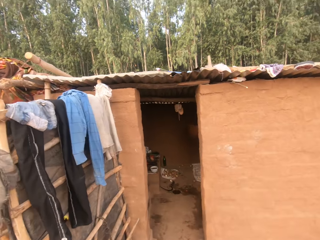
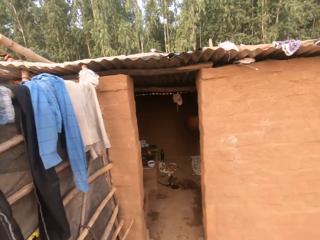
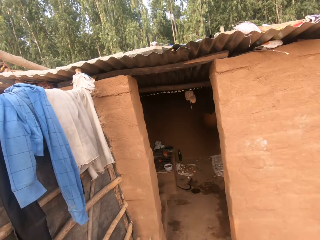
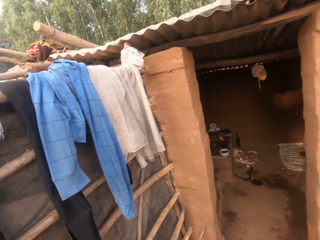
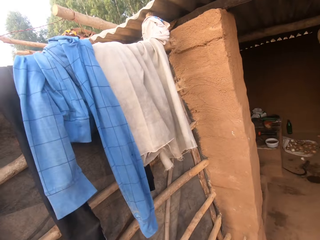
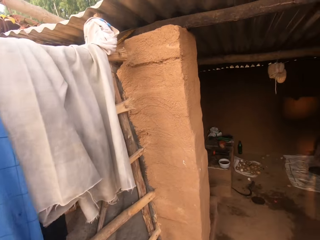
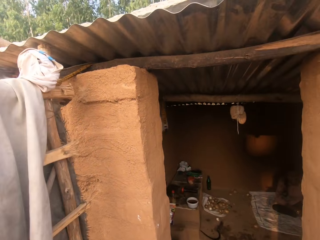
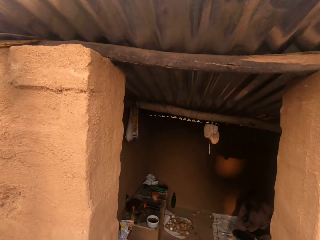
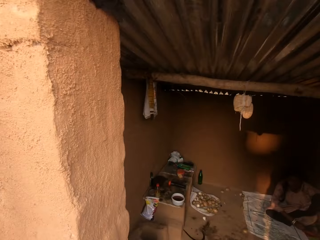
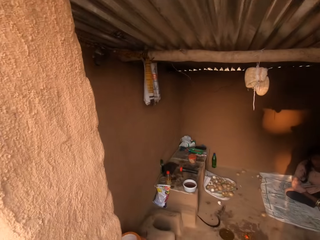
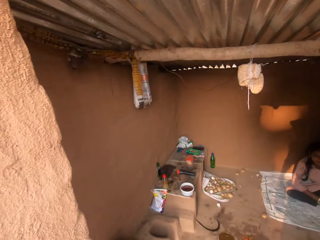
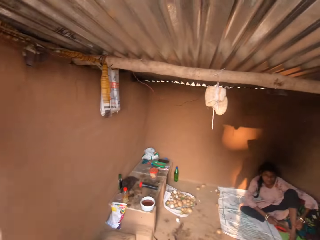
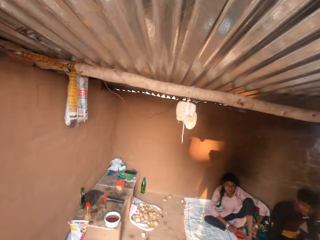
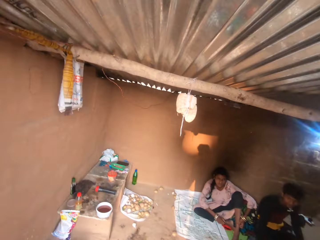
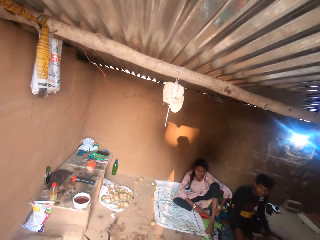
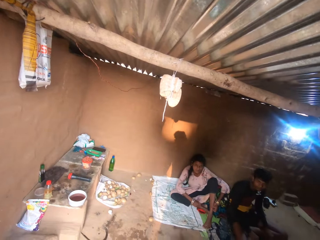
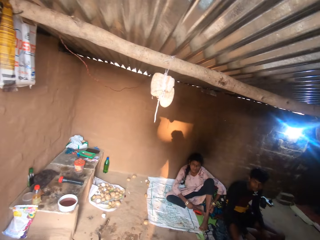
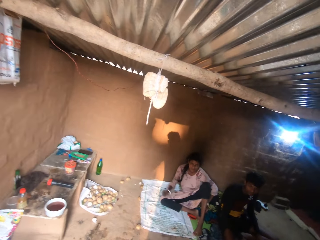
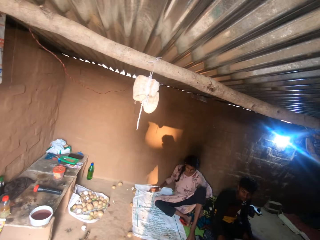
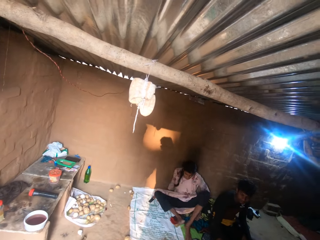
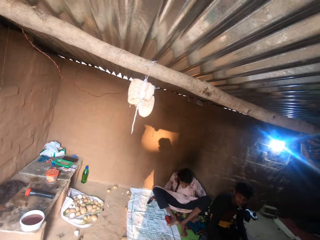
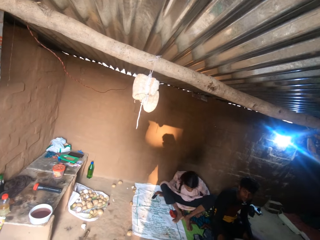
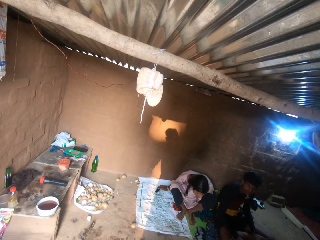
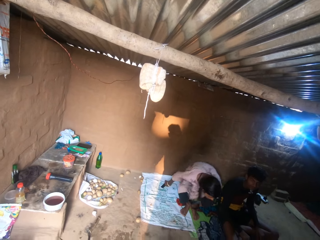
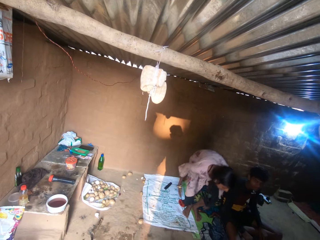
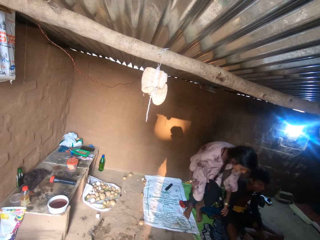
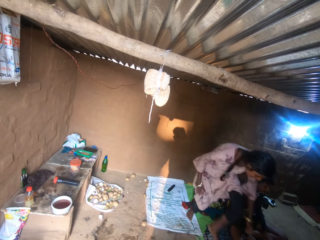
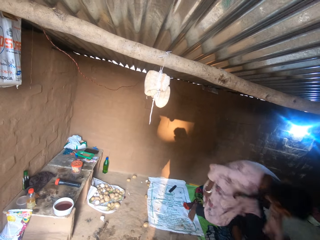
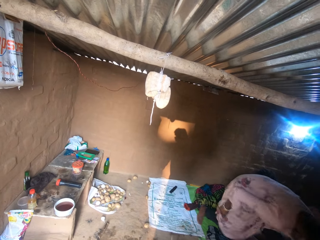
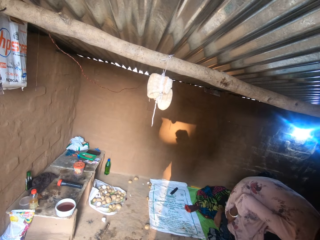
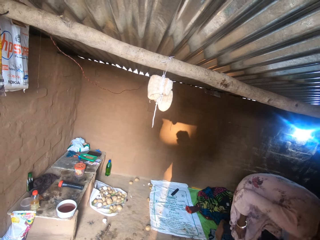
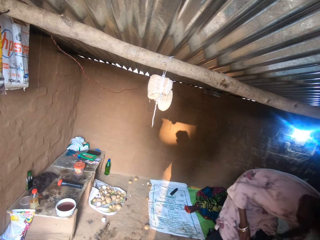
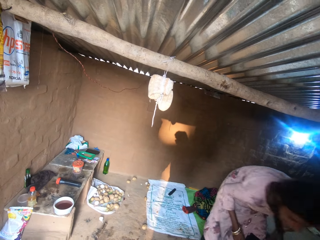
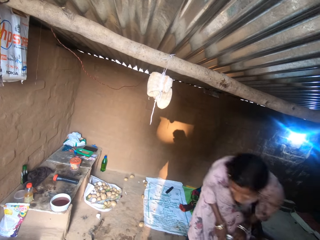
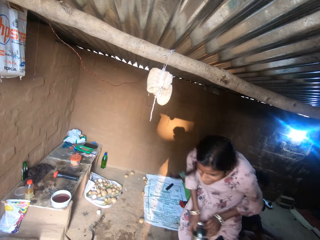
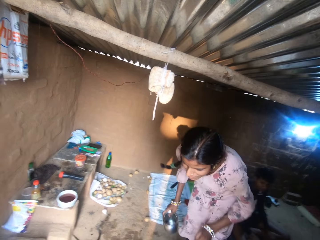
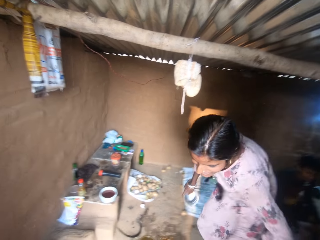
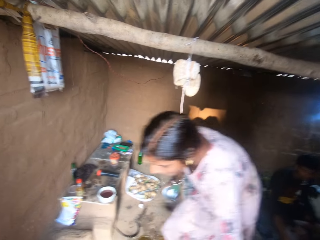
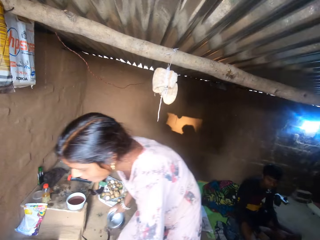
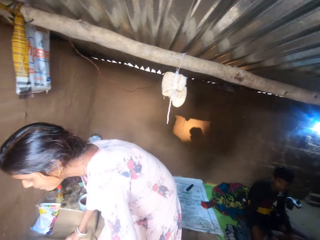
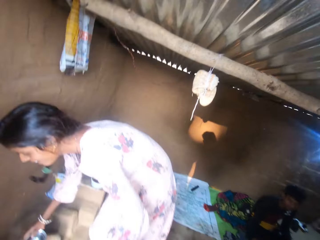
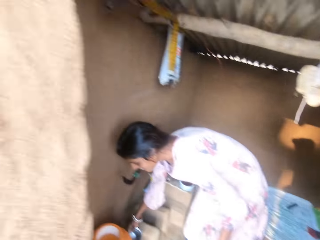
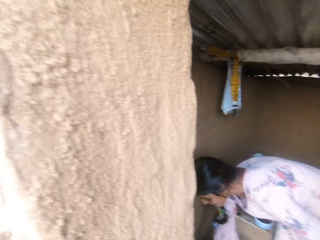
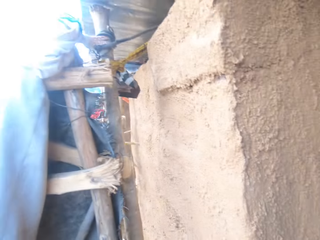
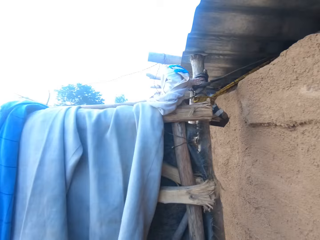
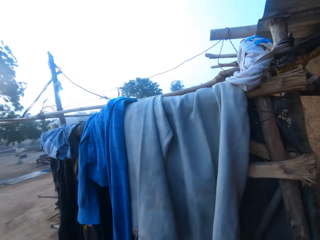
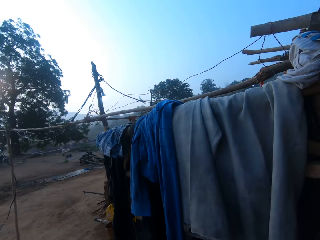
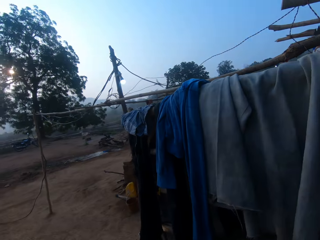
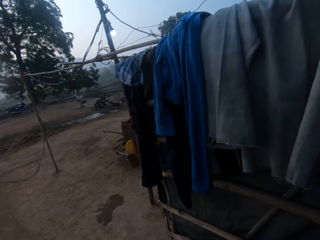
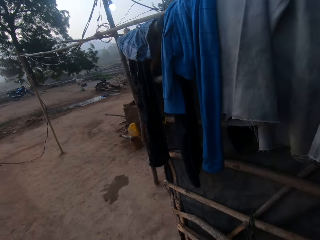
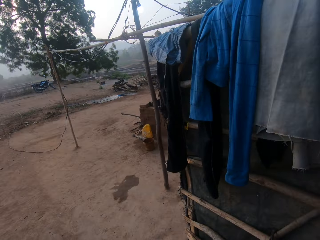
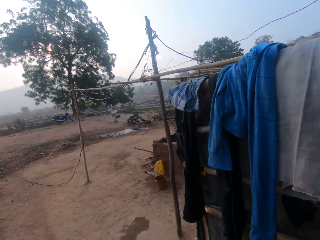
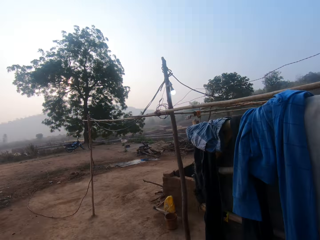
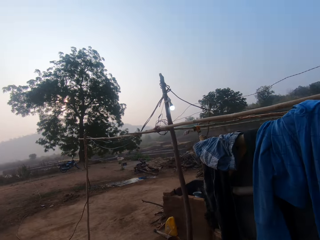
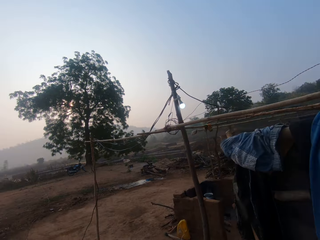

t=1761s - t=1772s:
The camera wearer gets inside a house. The woman places the comb in her right hand on the floor, stands and walks around. The woman picks up a bowl from the floor with her left hand, passes the bowl in her left hand to her right hand and walks around. The woman places the bowl in her right hand on the floor. The camera wearer looks around.

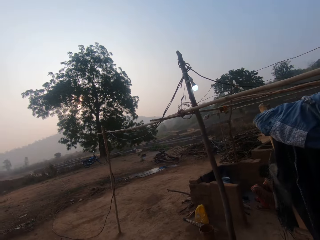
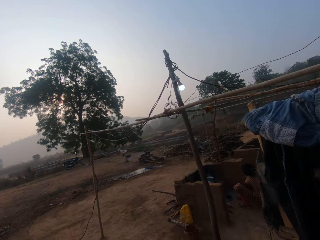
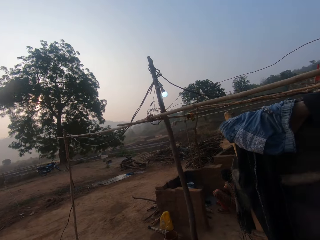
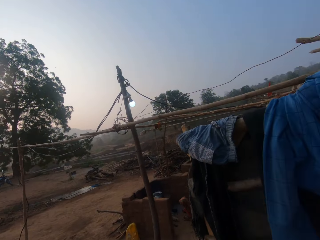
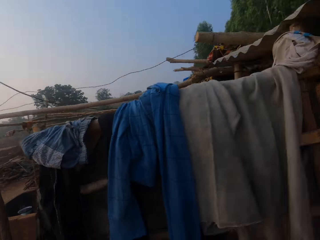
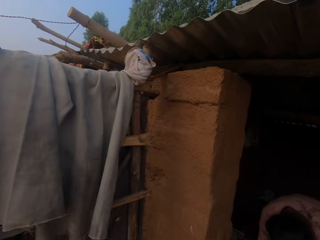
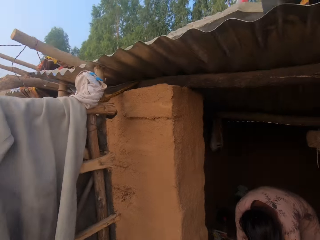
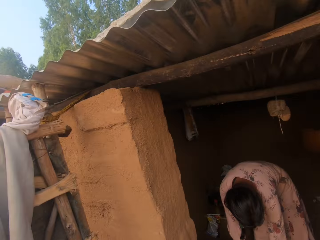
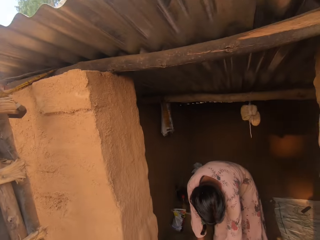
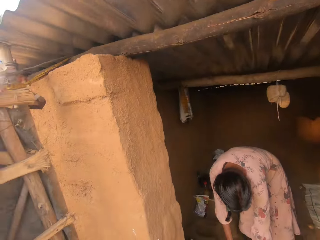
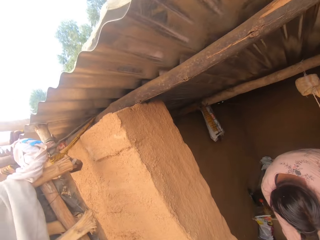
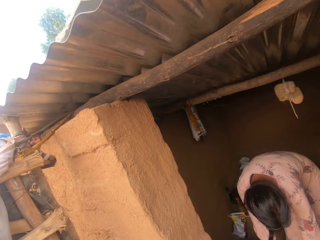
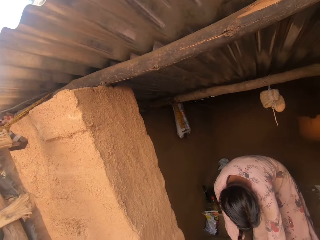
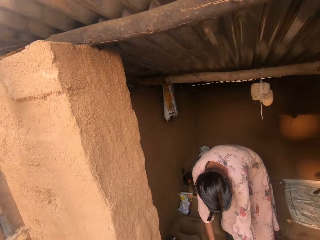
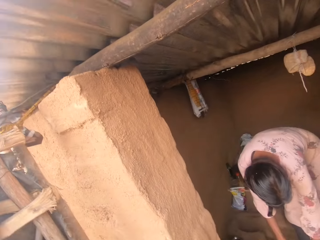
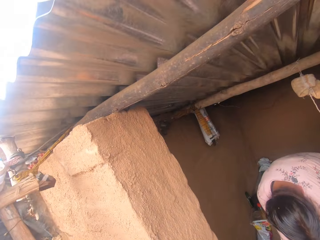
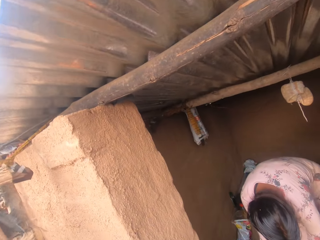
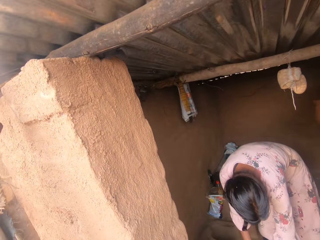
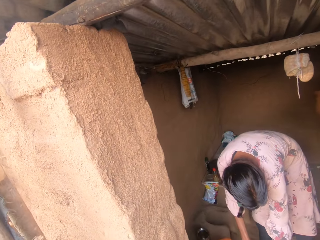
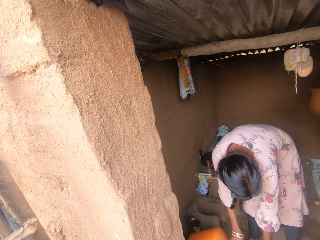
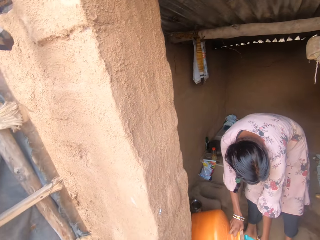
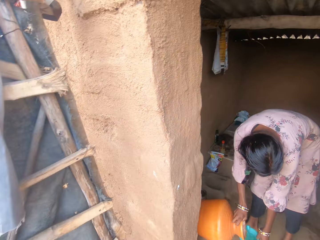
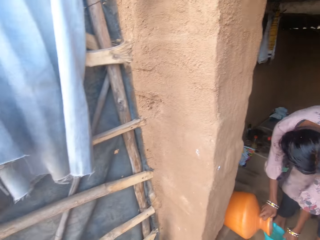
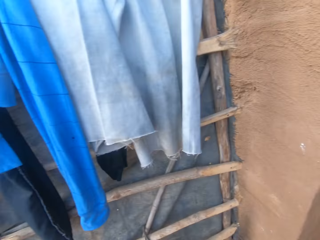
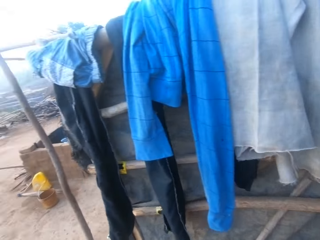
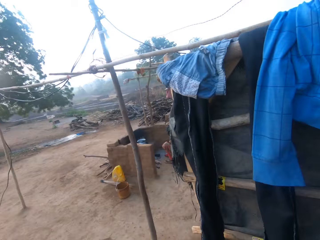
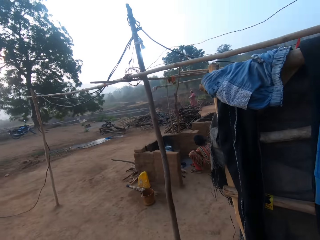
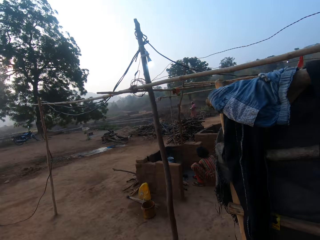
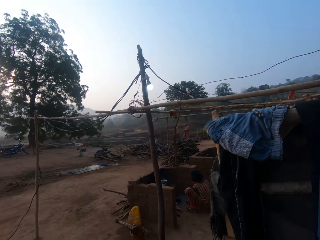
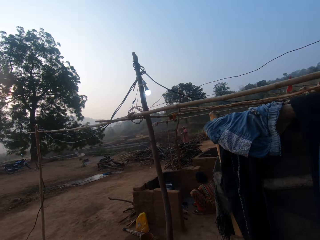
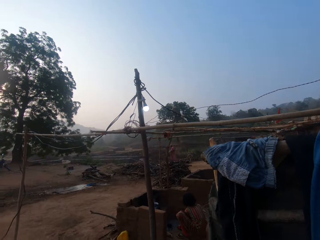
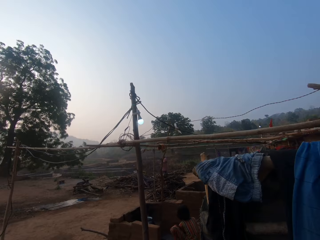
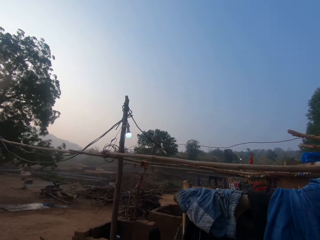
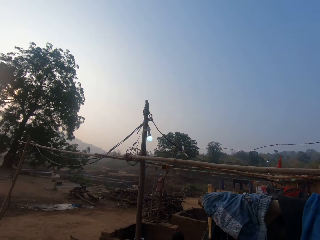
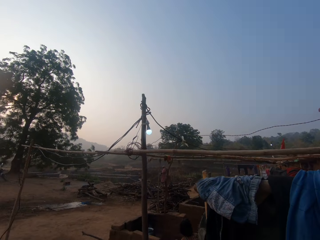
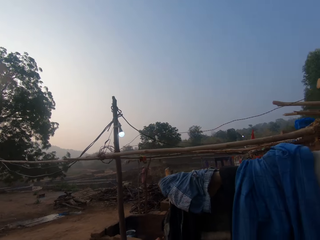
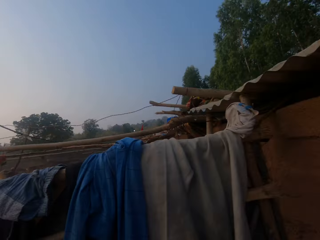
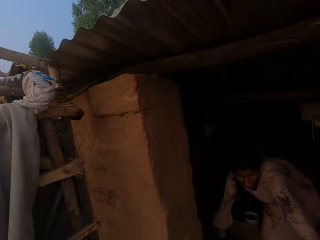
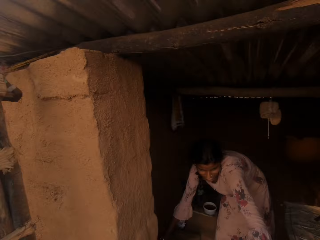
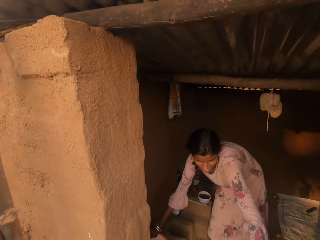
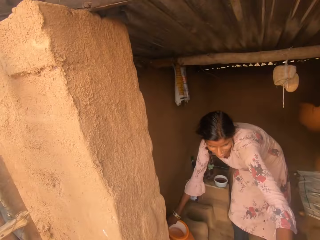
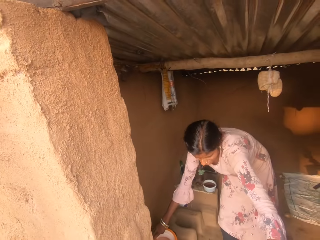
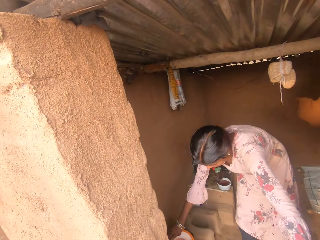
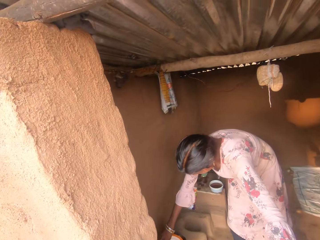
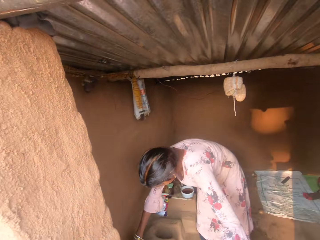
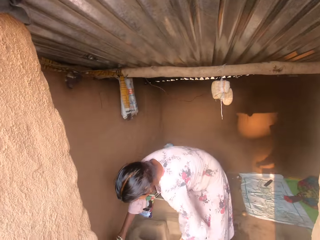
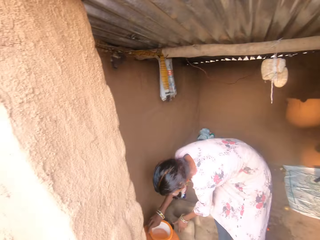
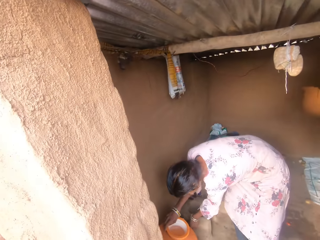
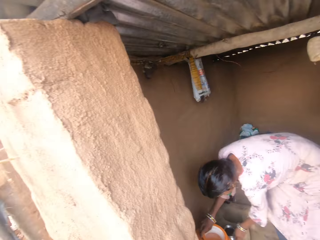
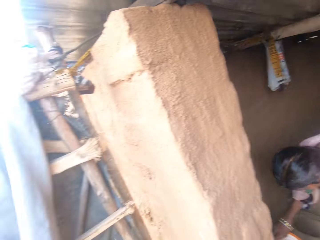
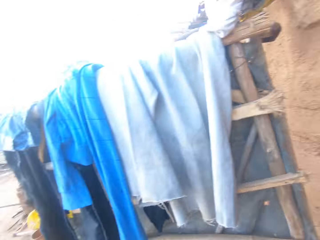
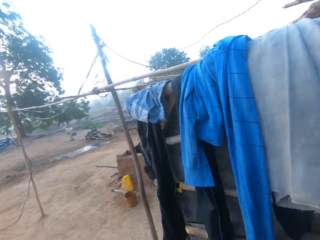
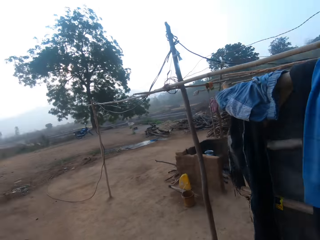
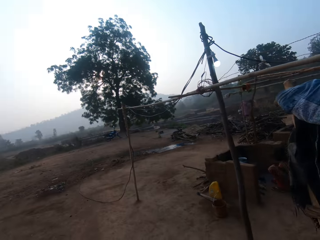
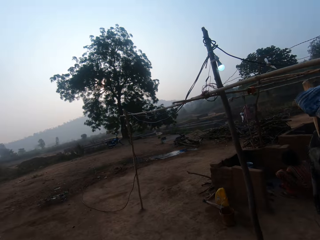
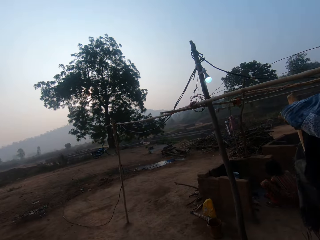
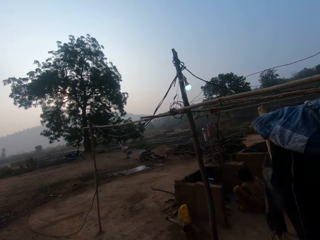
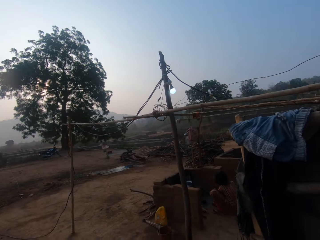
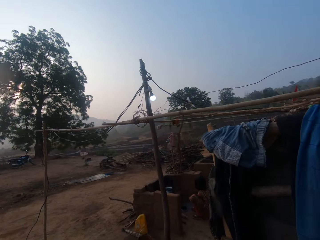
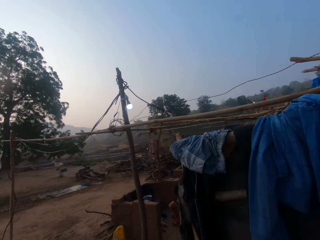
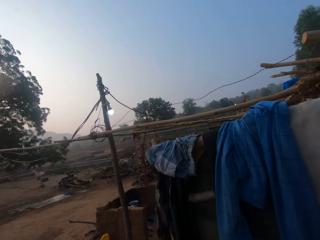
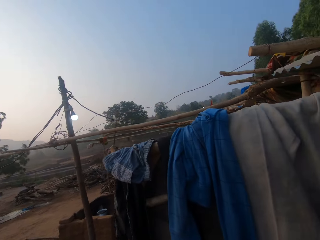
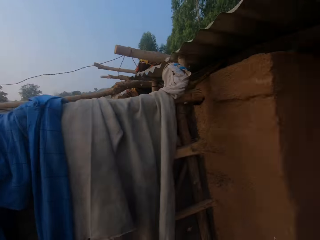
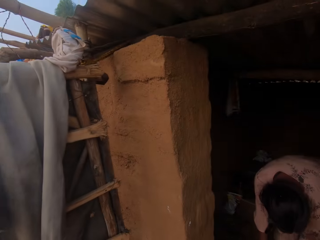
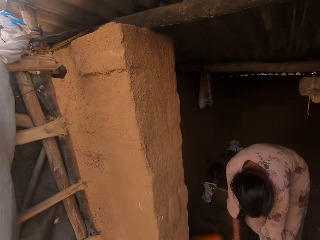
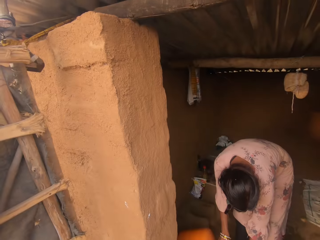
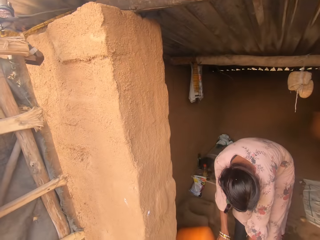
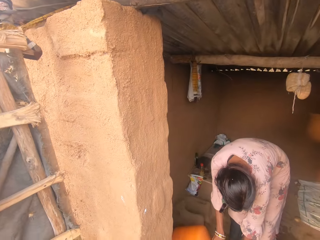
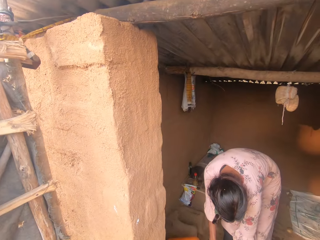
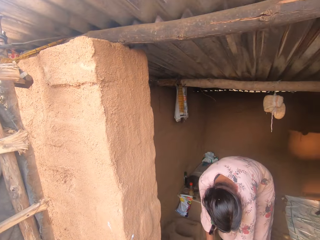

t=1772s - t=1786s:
The woman pours water from a jar into a bowl in her right hand. The woman fetches water from a jerrycan. The camera wearer looks around. The woman picks up the bowl from the floor with her right hand.
